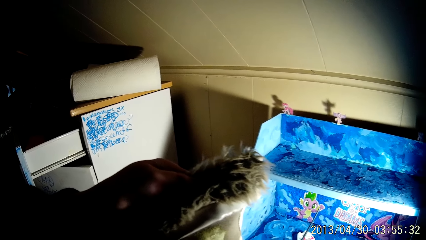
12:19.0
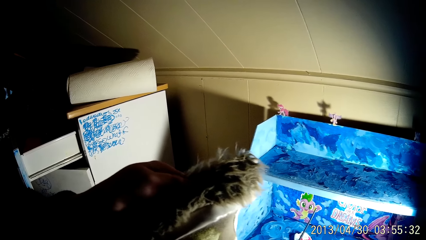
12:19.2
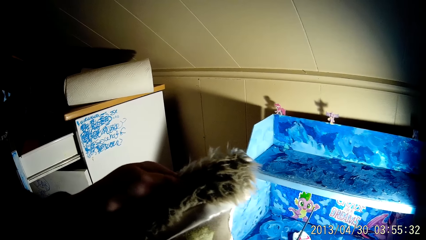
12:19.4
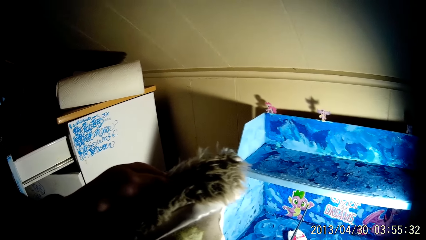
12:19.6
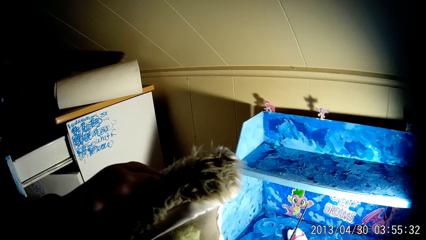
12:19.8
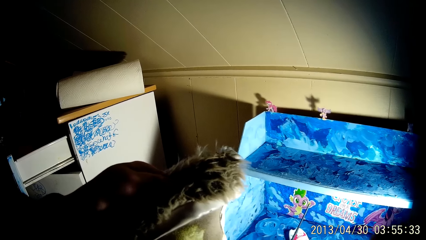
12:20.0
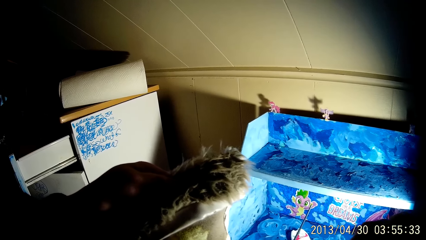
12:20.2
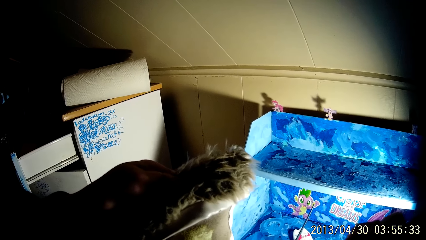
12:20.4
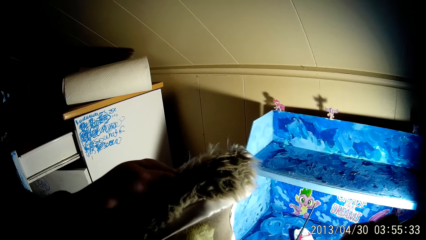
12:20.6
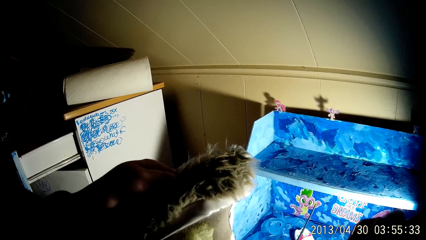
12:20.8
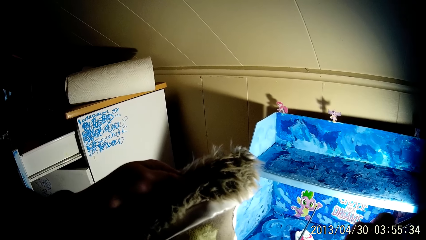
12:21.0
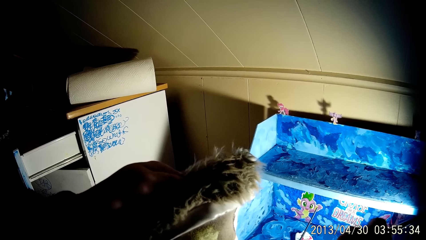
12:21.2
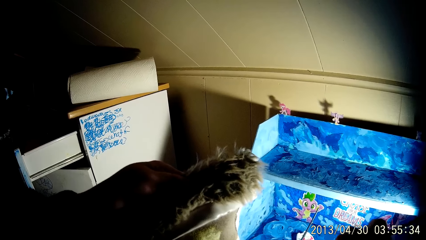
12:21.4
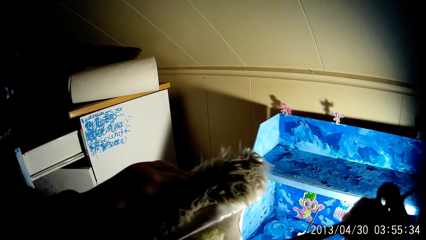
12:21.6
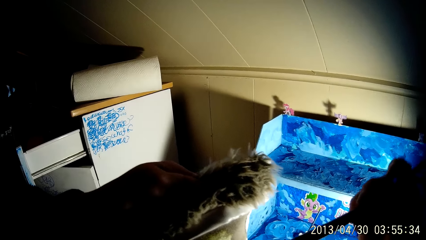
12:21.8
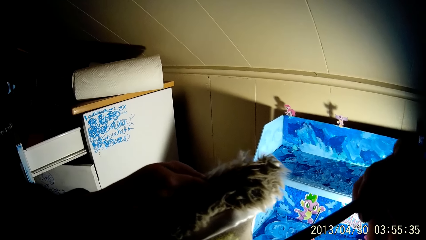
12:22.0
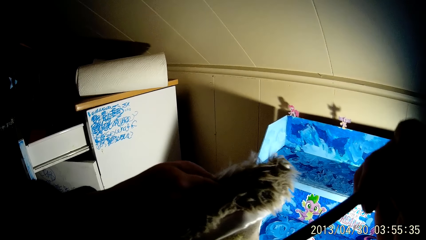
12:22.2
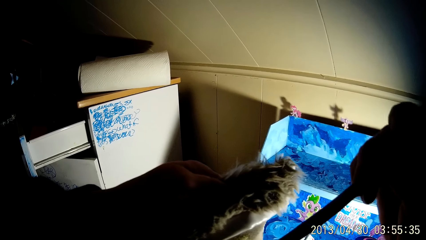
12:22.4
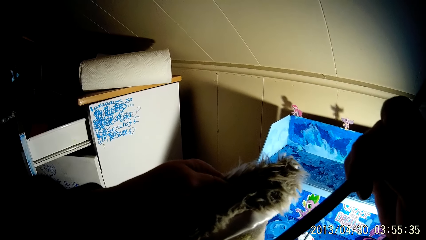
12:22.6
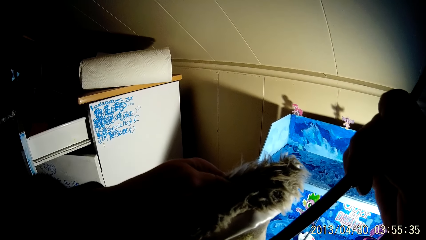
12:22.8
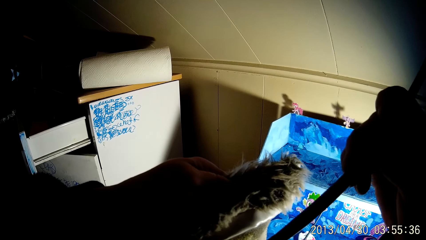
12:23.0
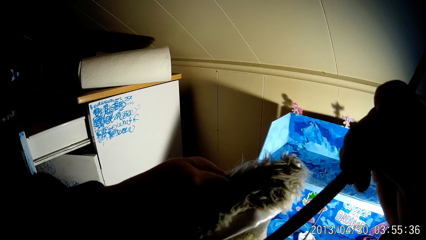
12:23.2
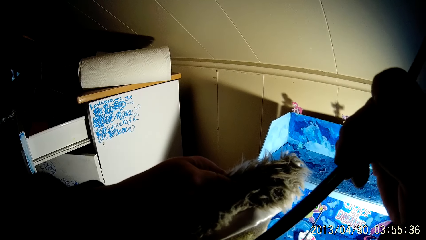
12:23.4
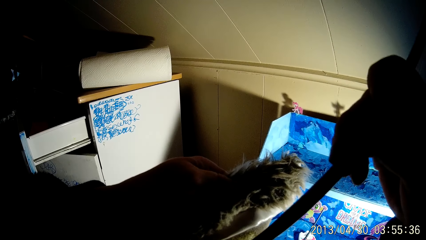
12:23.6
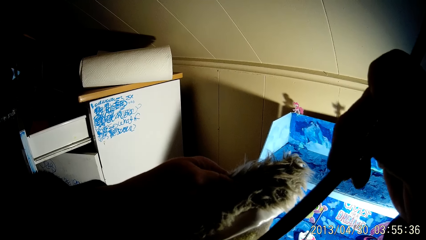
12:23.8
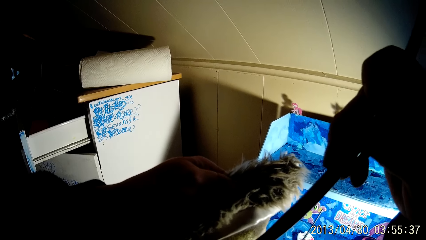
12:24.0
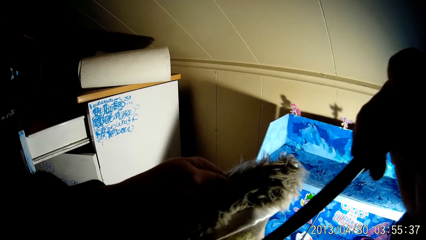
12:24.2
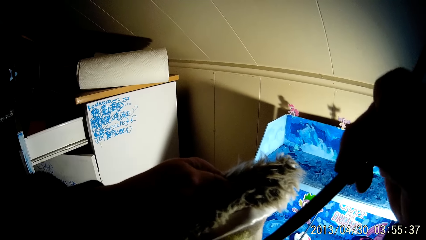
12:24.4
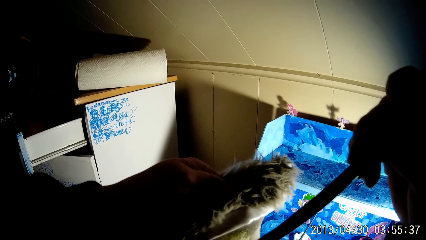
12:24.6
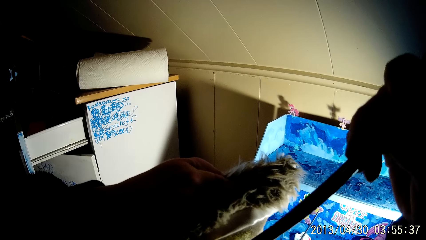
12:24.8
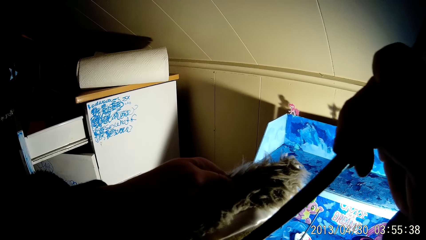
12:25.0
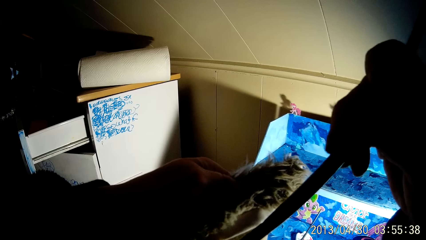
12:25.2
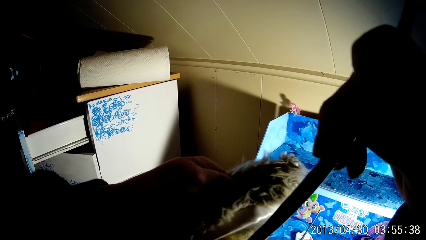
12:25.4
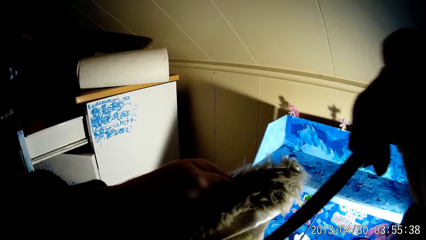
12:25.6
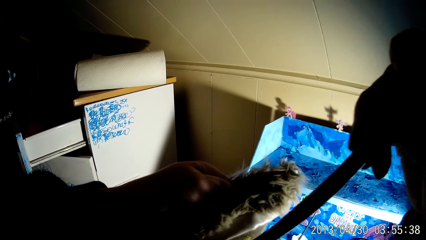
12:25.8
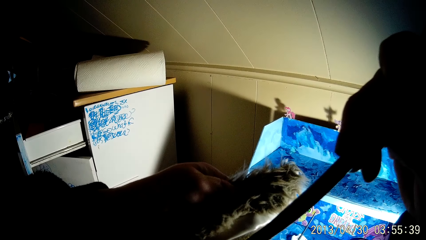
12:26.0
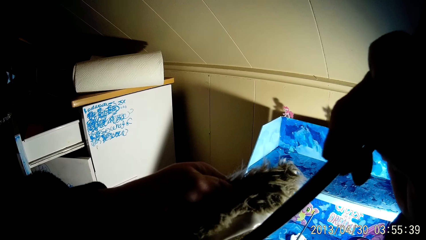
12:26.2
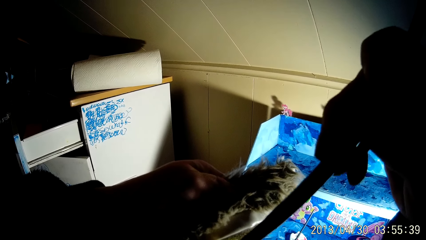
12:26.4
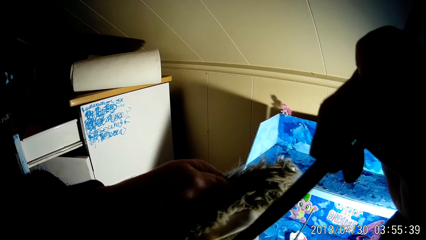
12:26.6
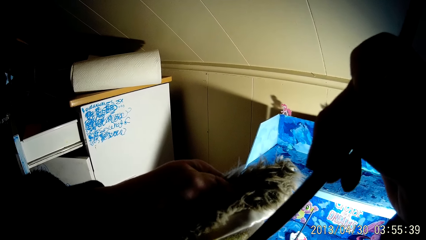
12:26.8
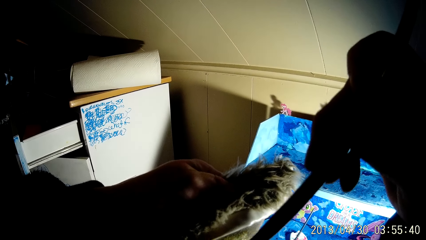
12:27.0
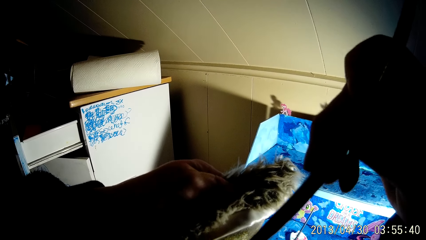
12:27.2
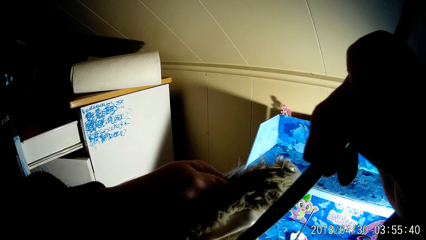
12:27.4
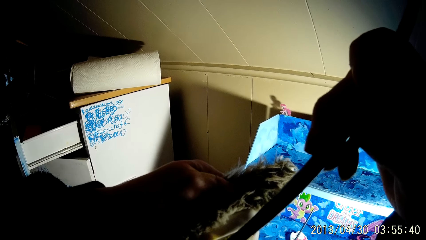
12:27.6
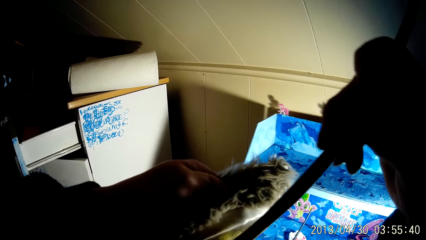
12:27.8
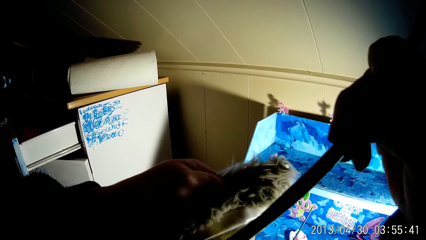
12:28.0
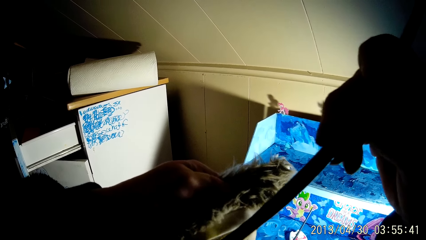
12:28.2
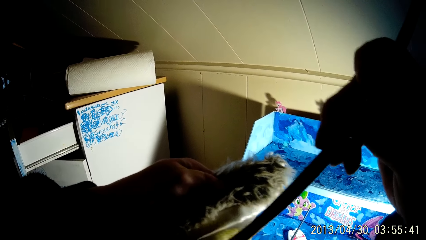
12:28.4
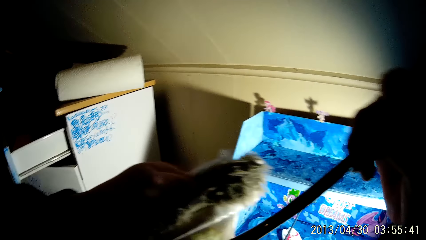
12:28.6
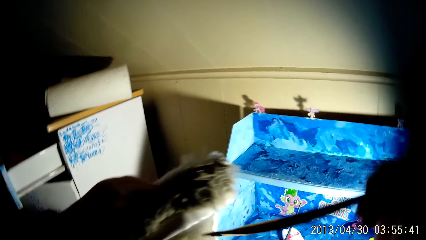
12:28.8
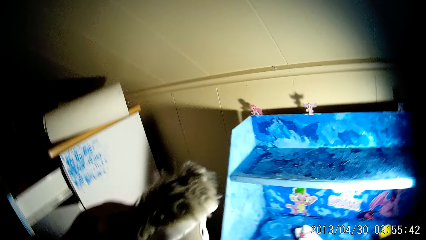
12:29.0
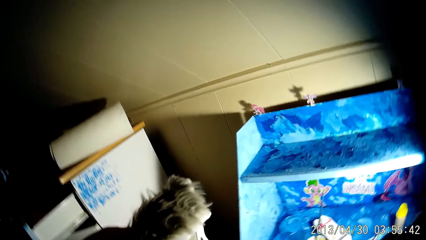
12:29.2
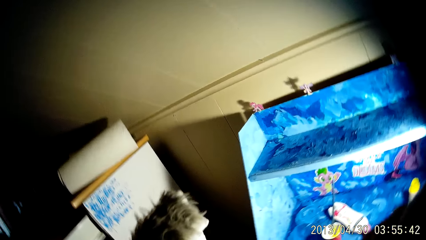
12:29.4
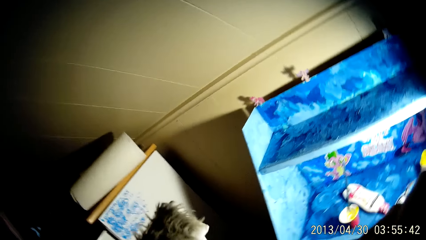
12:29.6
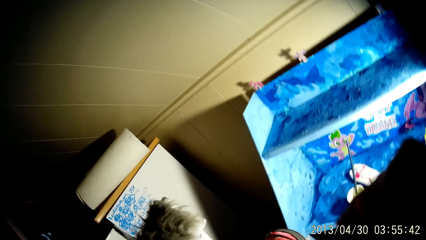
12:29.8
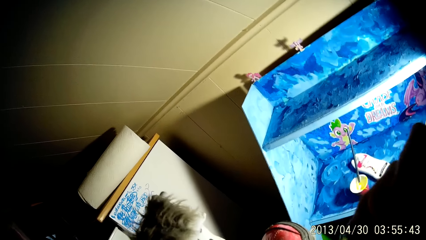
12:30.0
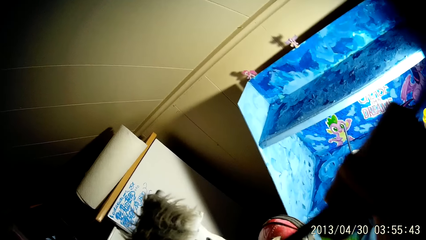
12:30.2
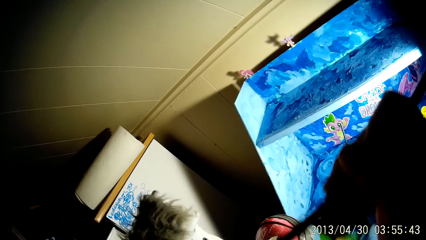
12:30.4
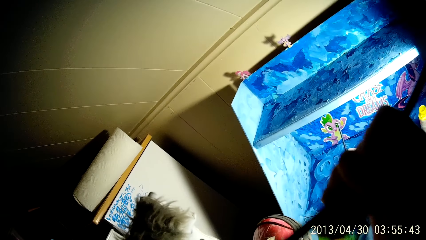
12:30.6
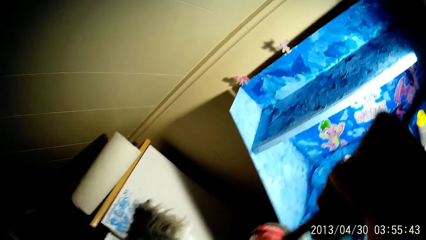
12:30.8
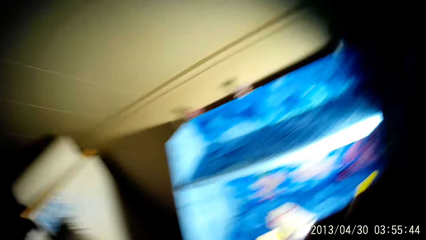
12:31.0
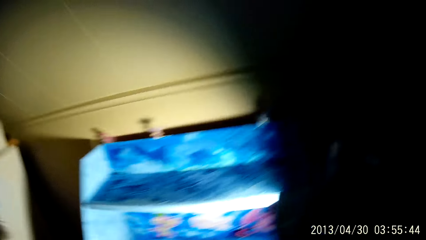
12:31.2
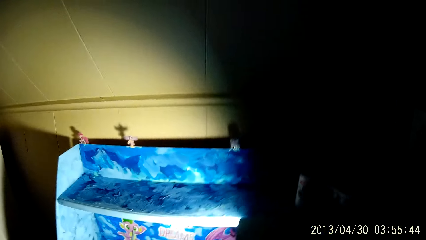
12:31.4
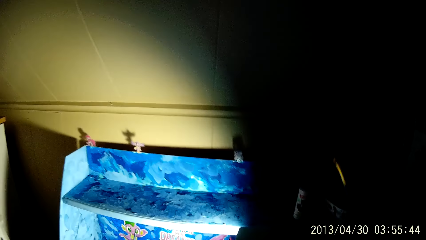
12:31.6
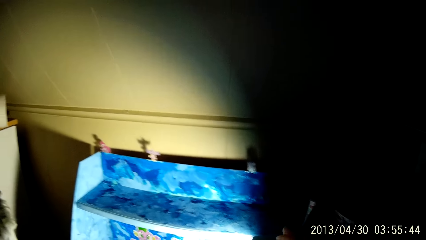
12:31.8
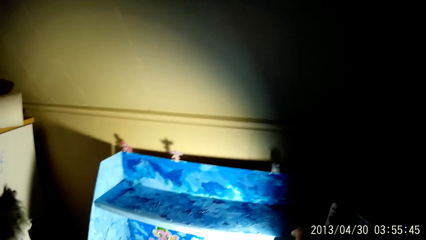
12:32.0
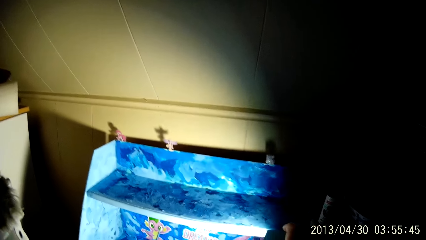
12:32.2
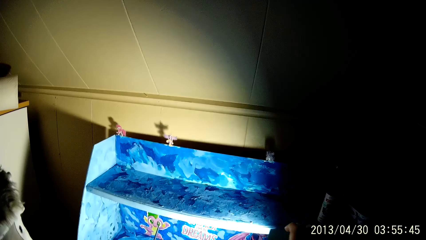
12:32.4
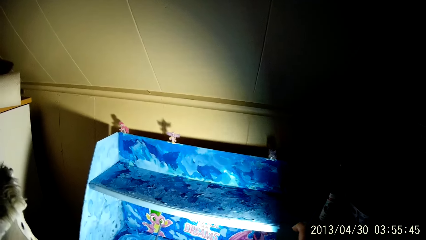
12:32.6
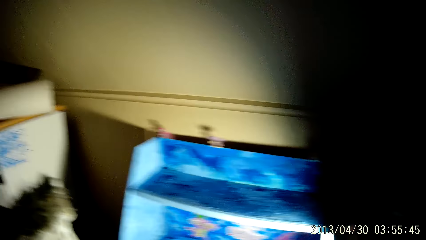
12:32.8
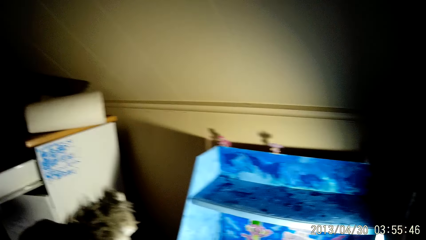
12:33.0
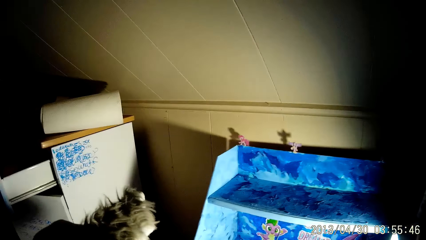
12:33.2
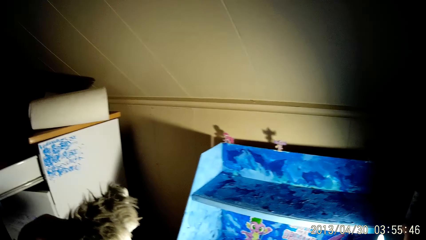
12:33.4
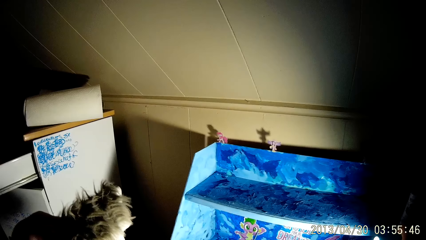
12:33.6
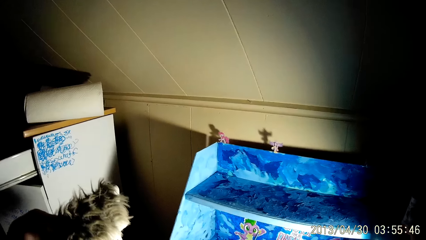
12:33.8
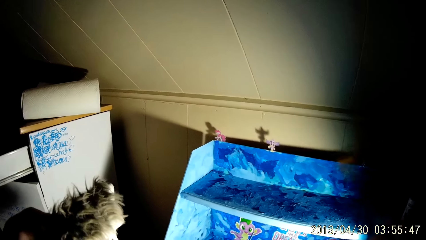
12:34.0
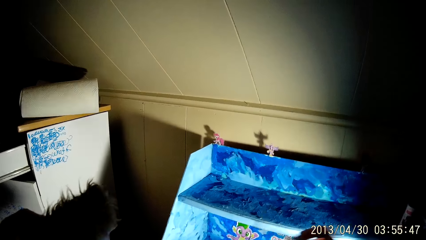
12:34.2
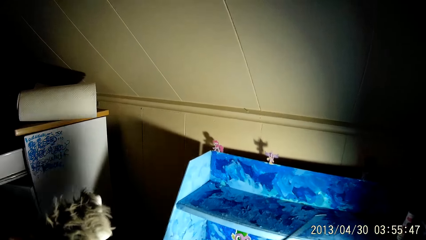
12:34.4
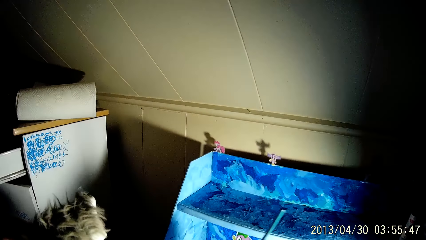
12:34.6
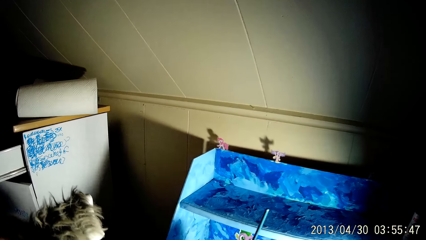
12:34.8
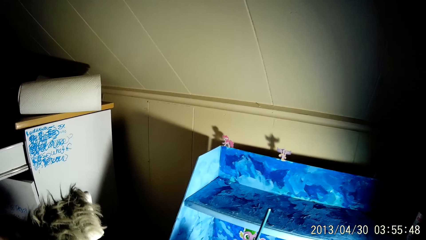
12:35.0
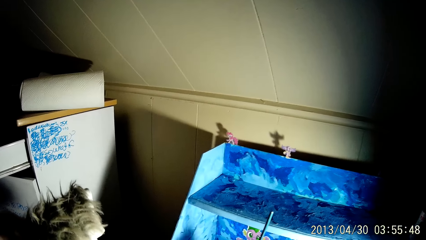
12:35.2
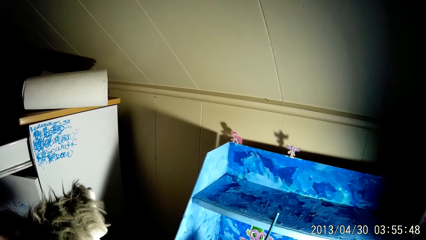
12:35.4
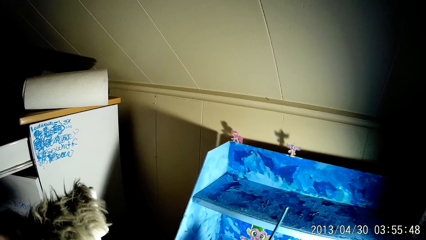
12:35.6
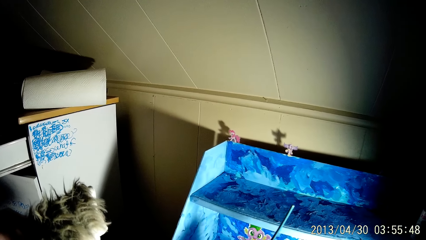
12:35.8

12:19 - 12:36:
The camera wearer dips the paintbrush in his right hand into the cup of paint. He paints the pair of boots with the paintbrush in his right hand.
